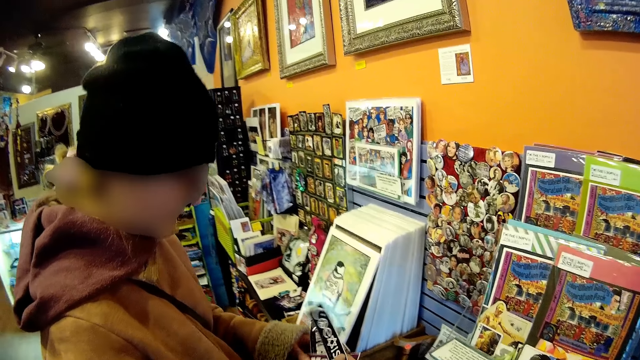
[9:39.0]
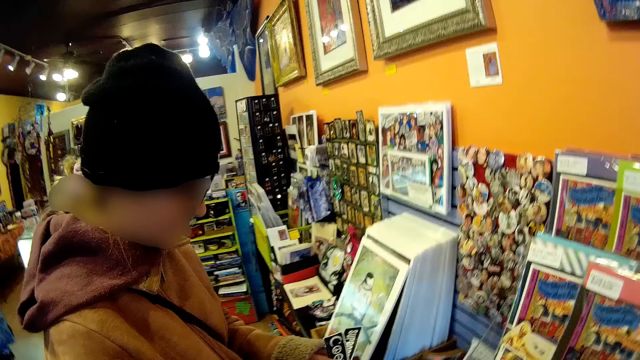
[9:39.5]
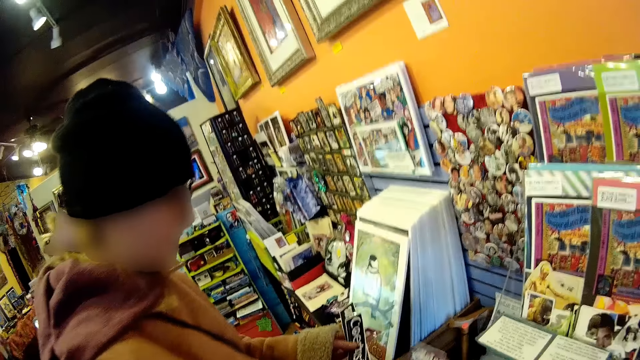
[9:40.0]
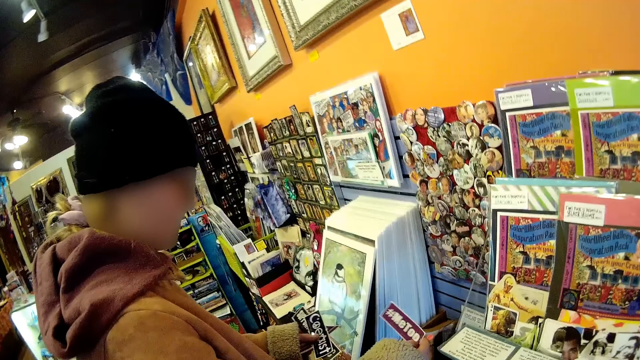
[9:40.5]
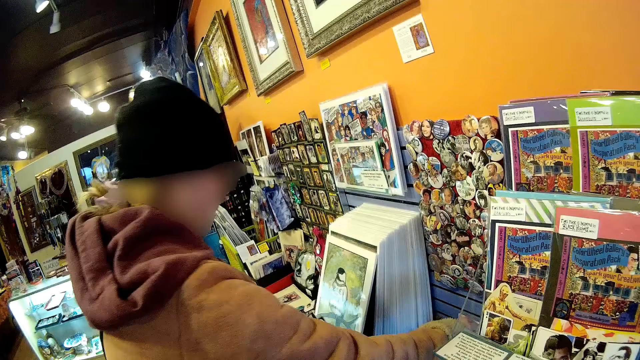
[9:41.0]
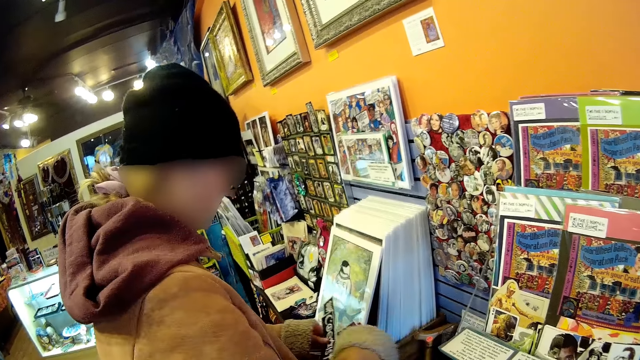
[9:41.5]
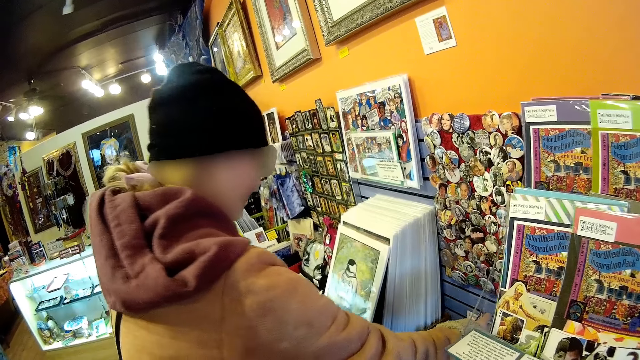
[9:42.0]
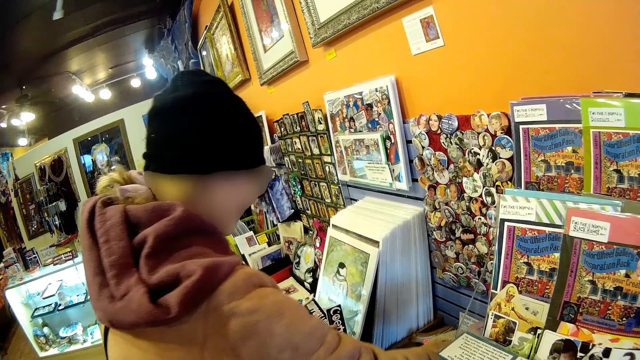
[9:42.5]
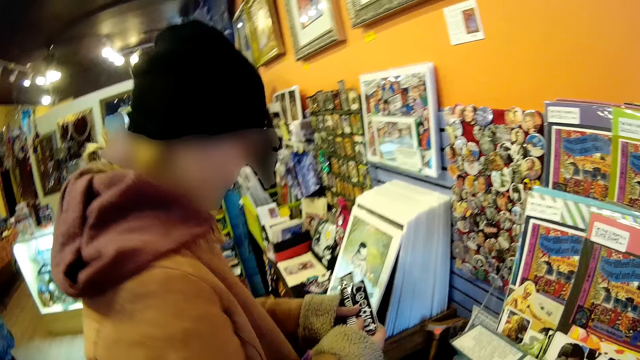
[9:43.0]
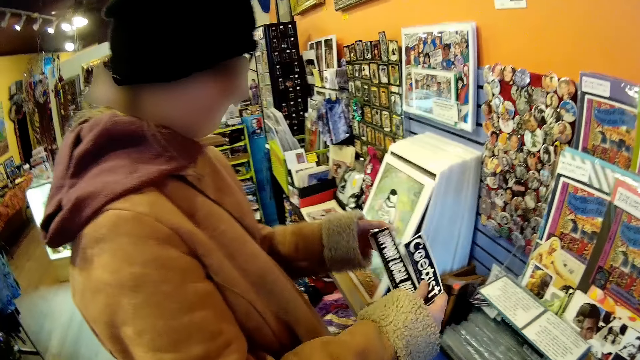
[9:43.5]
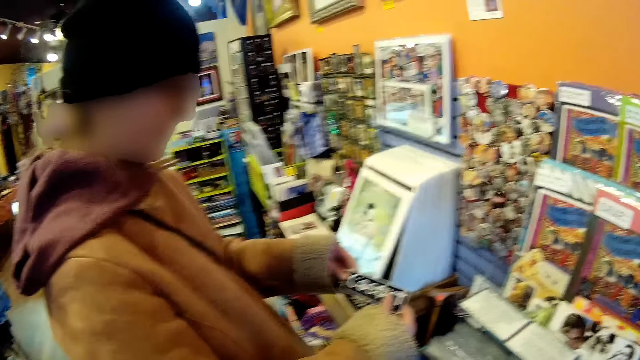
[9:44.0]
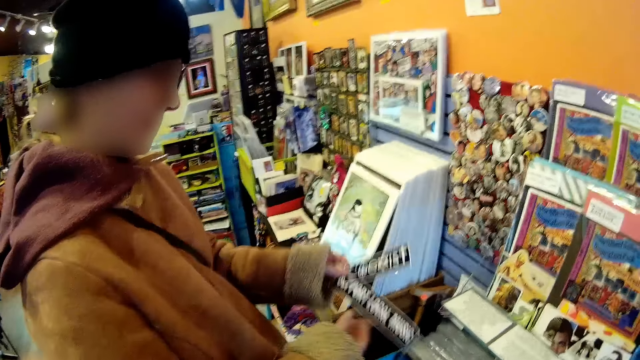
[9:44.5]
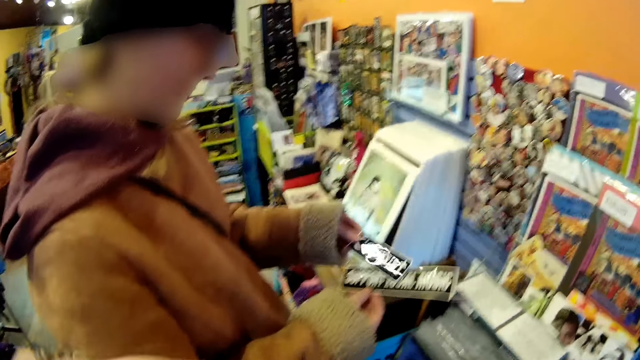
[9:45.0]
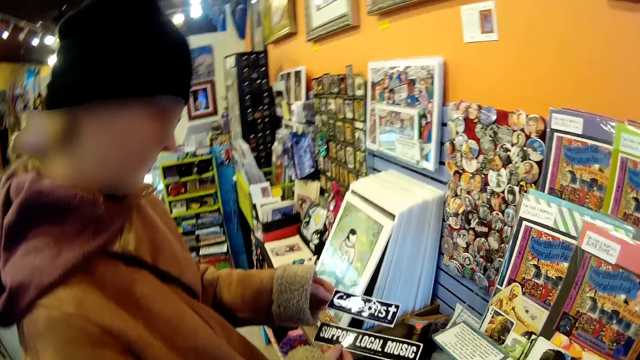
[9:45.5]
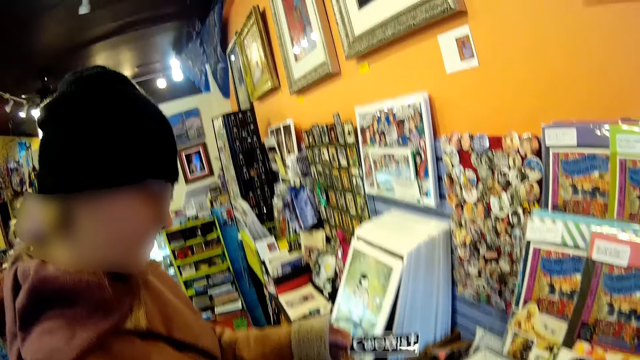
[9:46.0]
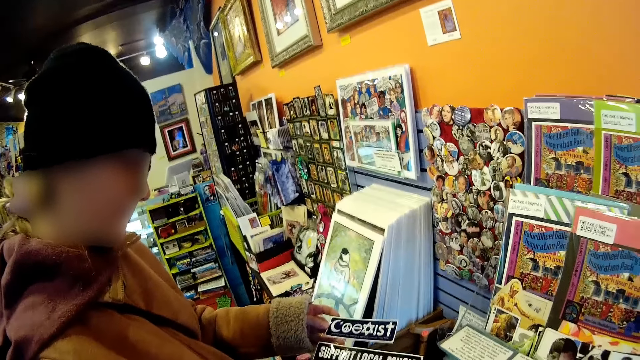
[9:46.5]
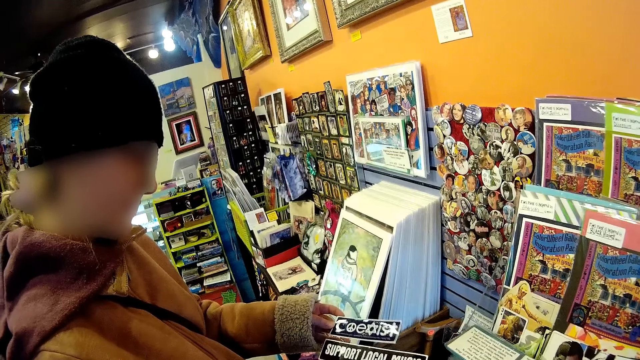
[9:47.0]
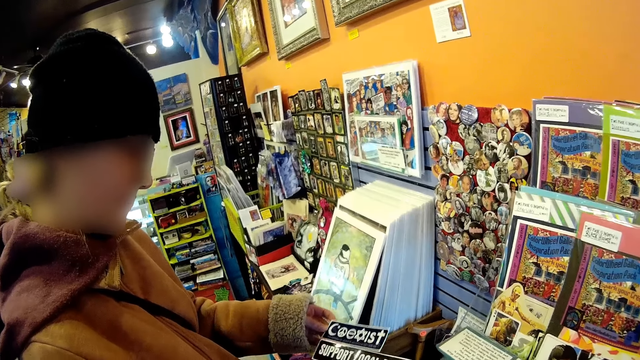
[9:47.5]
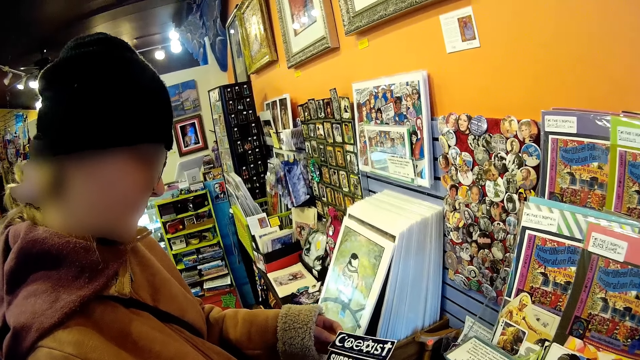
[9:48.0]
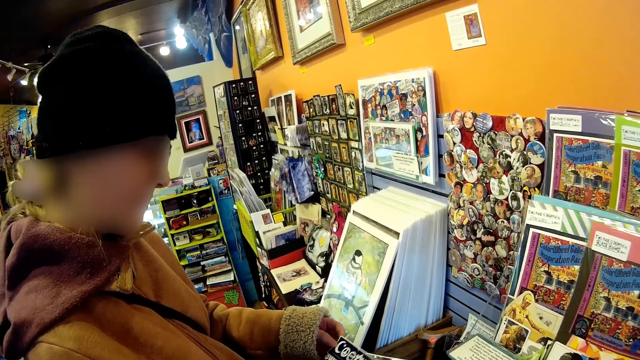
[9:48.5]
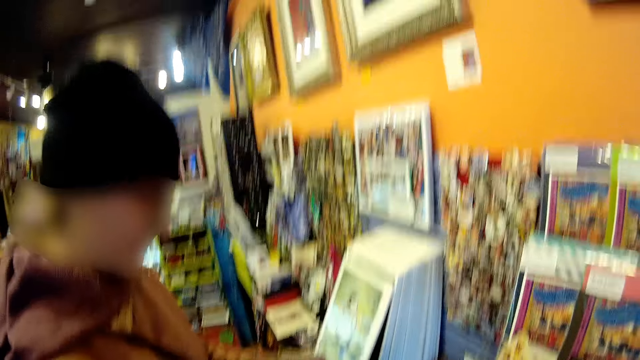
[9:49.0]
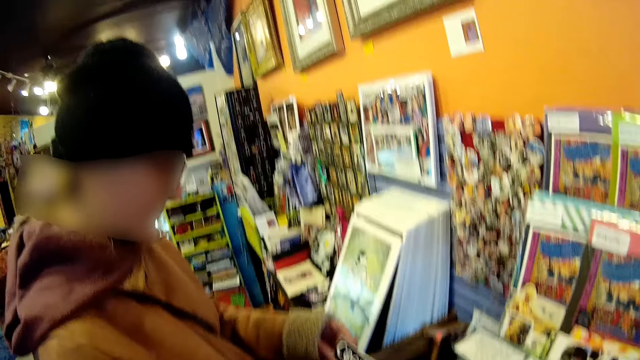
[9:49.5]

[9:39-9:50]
A girl returns some stickers or cards to the small card holder with her right hand, on the others. She holds the cards with her right hand and looks at the cards.

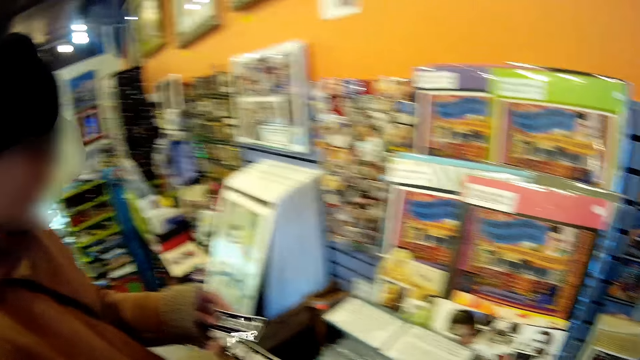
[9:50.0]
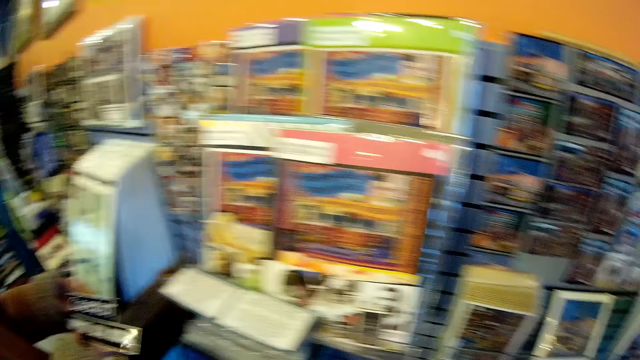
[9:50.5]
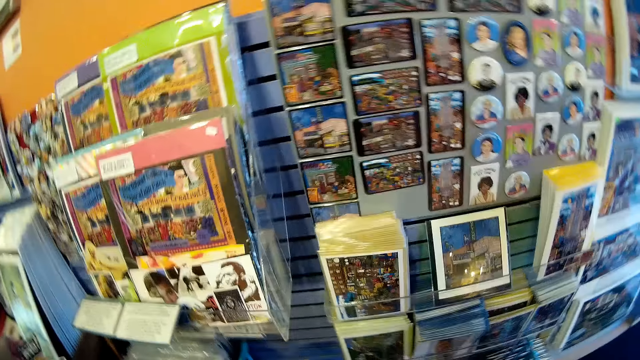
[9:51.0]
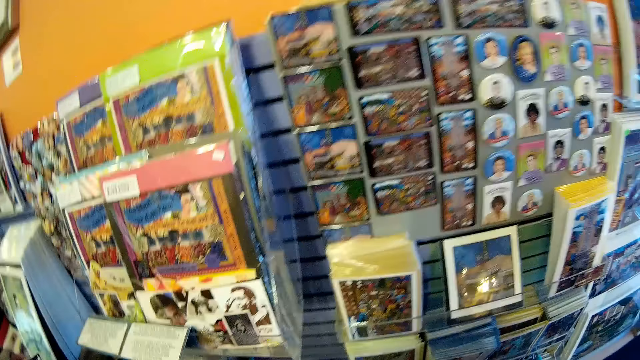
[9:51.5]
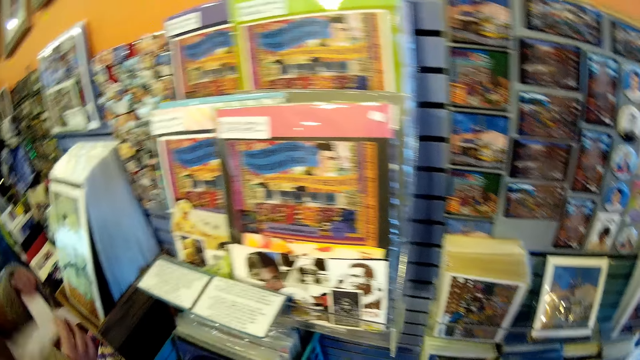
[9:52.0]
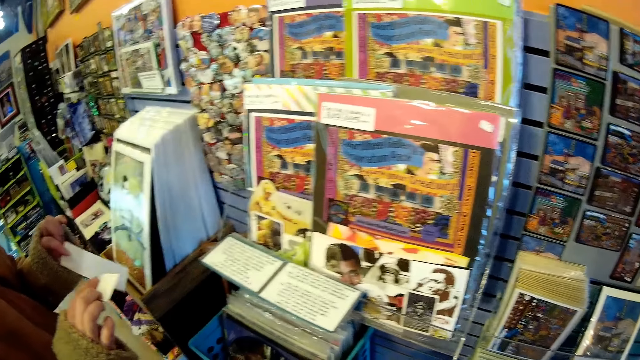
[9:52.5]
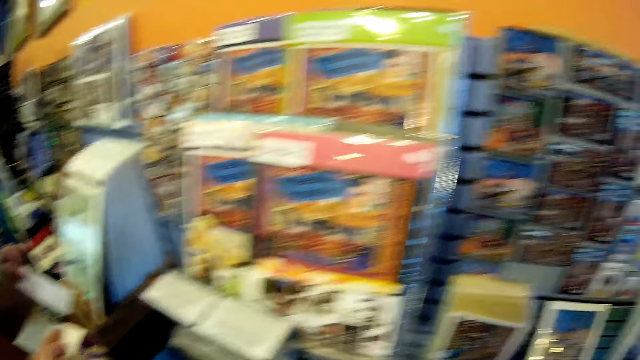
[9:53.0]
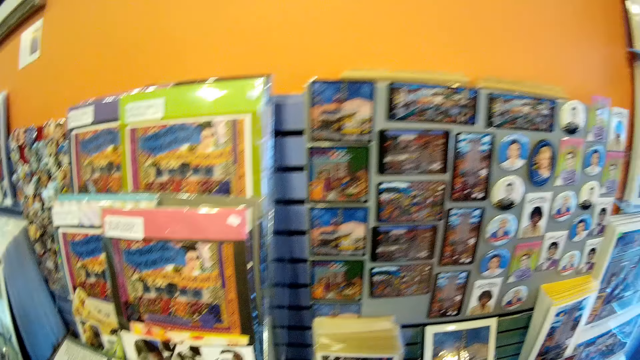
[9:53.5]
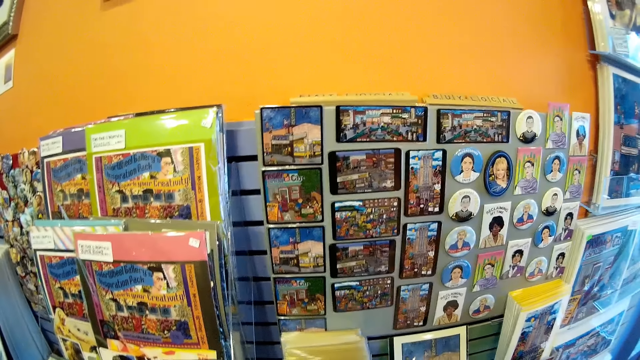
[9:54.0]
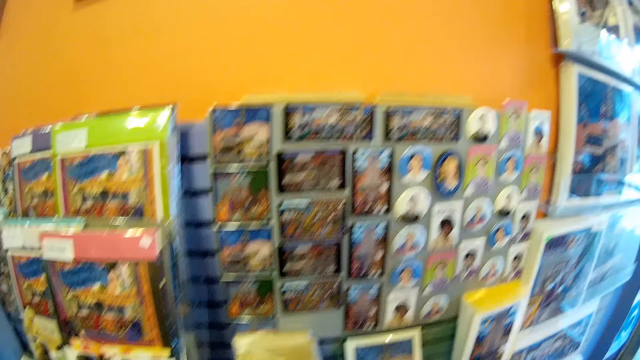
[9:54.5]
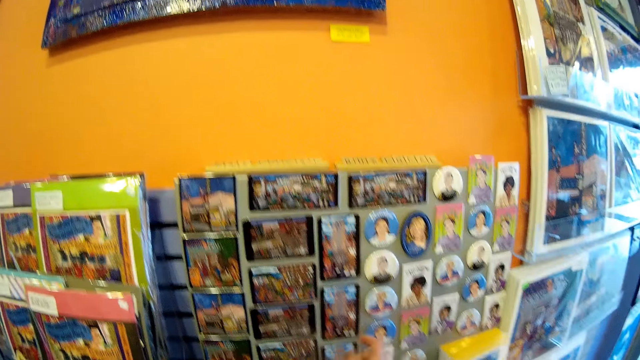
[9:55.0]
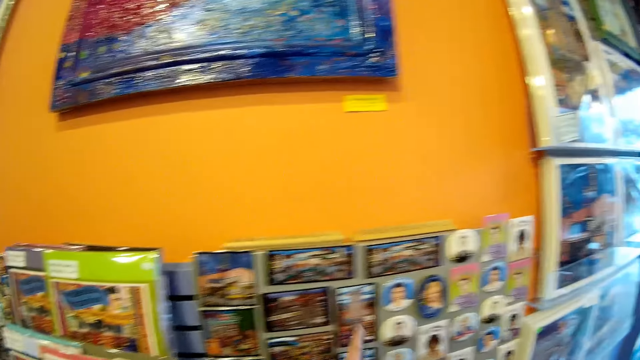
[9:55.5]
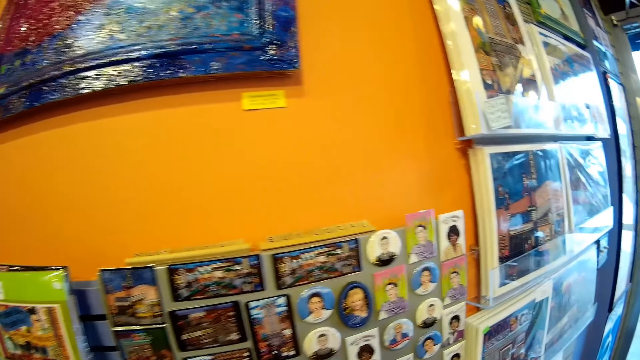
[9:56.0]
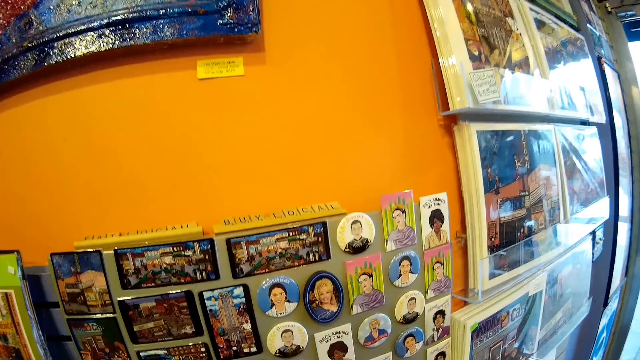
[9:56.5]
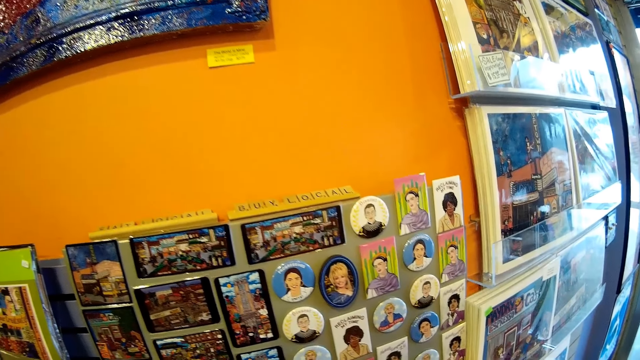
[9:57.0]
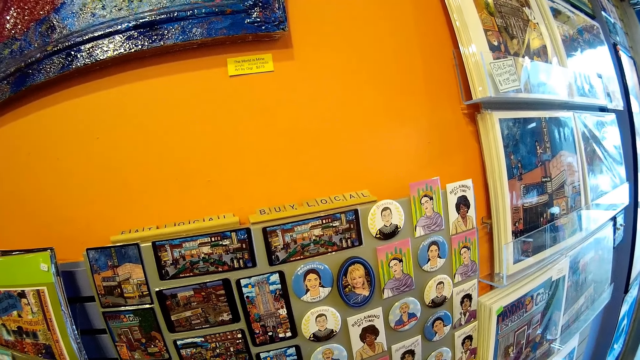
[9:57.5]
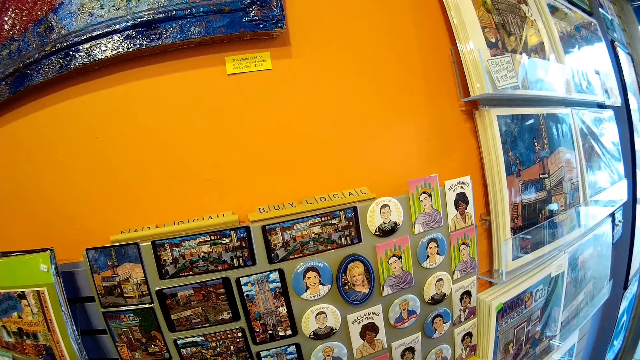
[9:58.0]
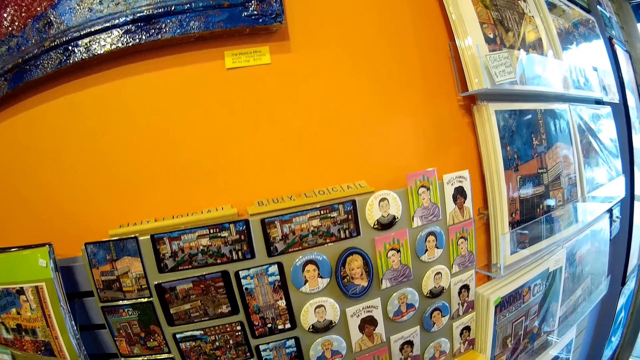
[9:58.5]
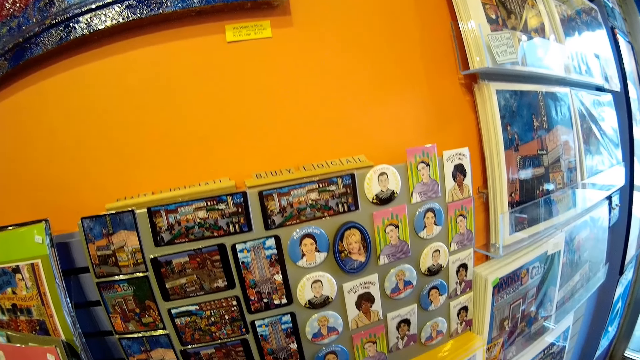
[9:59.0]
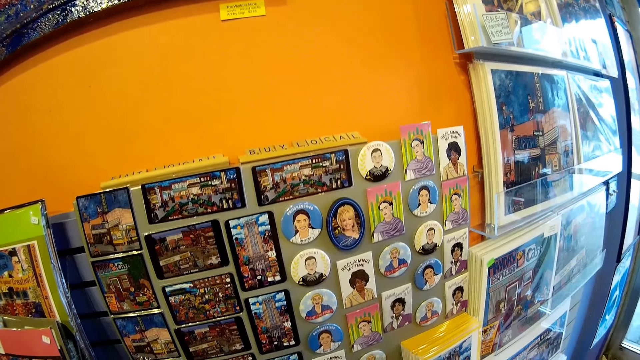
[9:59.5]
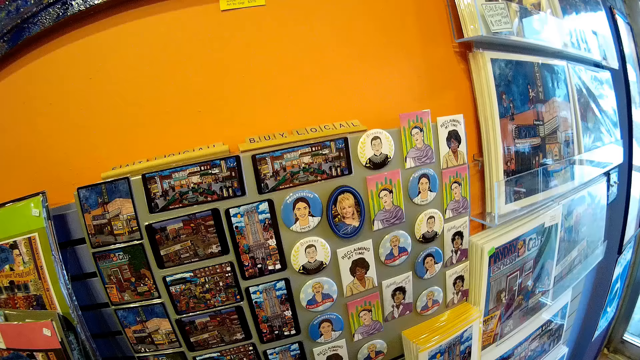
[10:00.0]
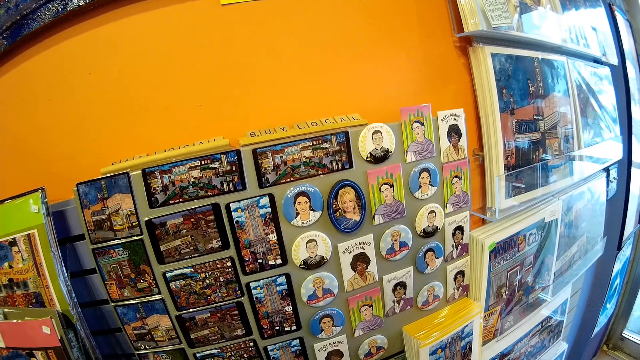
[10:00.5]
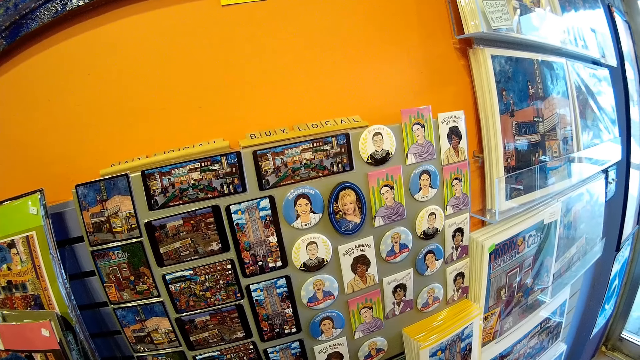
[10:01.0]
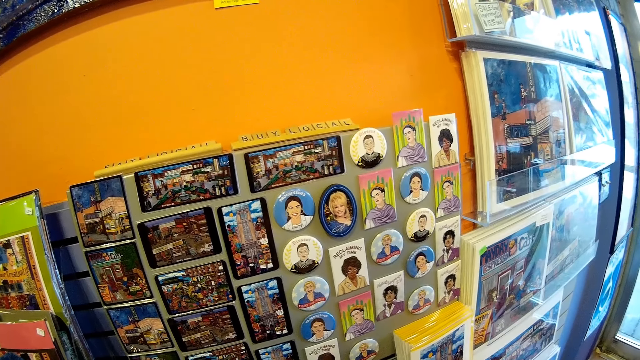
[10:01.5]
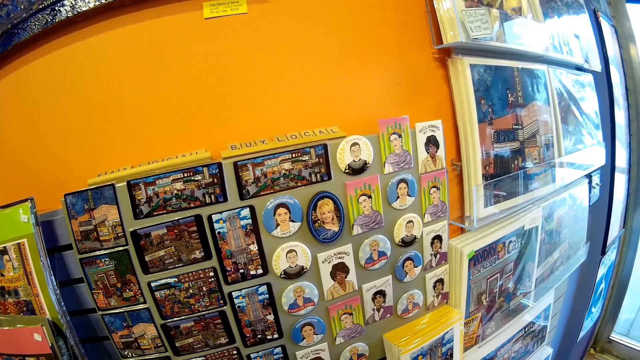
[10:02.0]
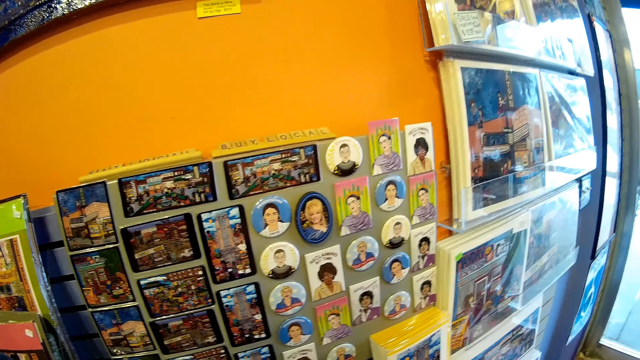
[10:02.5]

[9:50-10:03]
The camera wearer stares at the art work on the wall. They look around the decoration shop. A man turns the cards. The camera wearer looks around the decoration shop.
